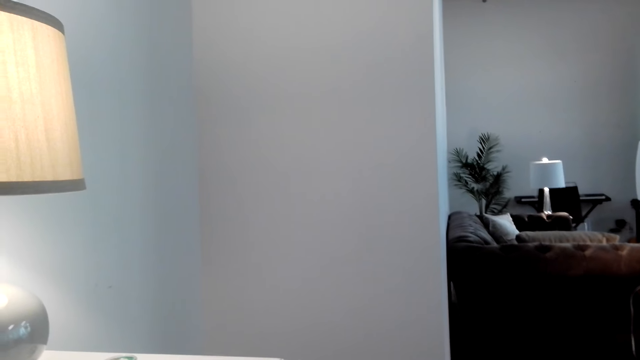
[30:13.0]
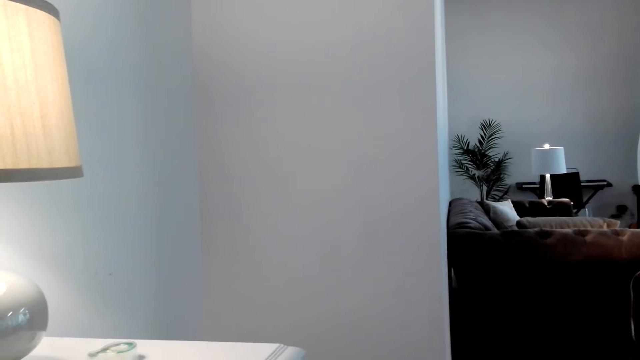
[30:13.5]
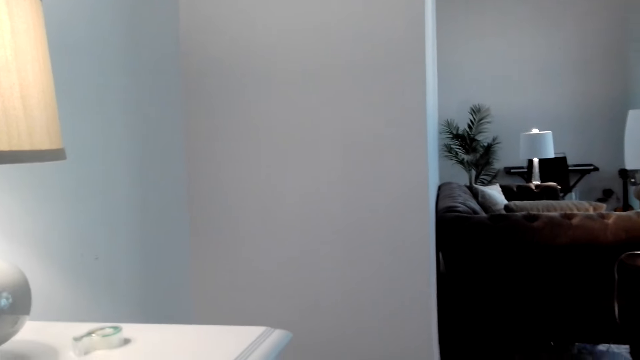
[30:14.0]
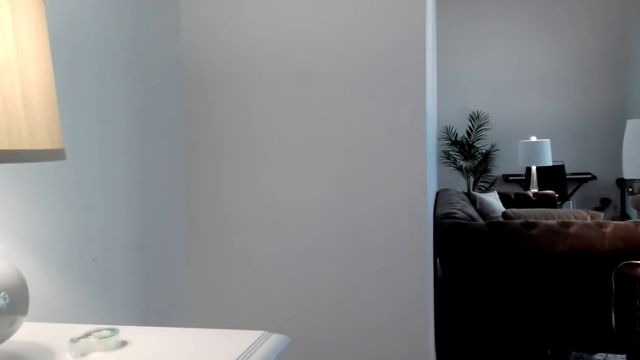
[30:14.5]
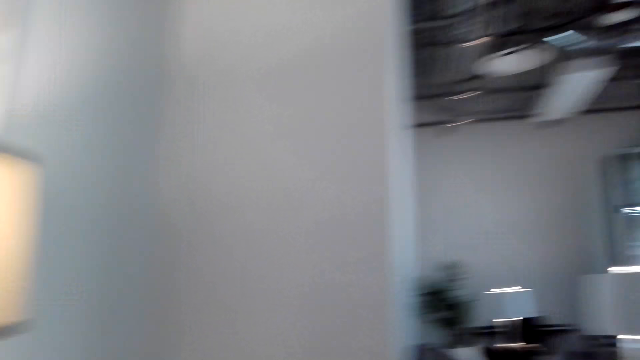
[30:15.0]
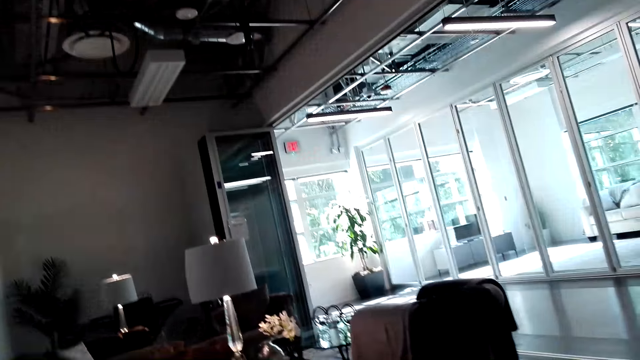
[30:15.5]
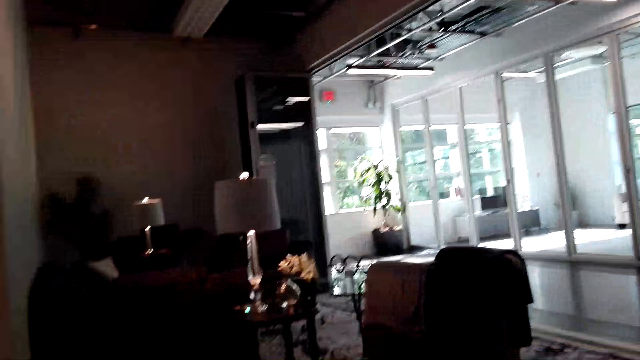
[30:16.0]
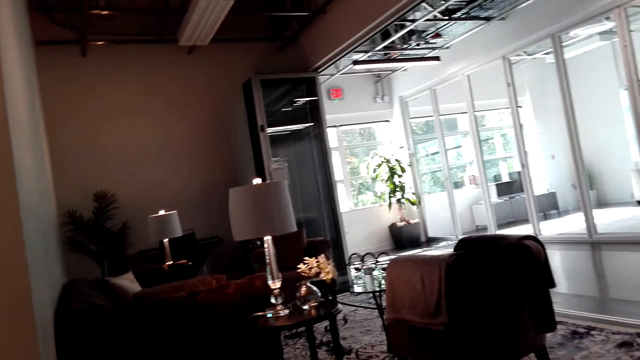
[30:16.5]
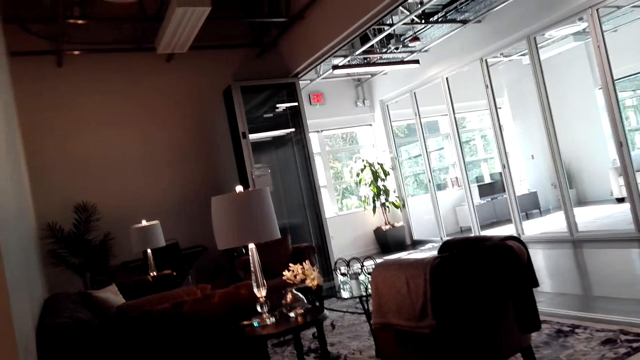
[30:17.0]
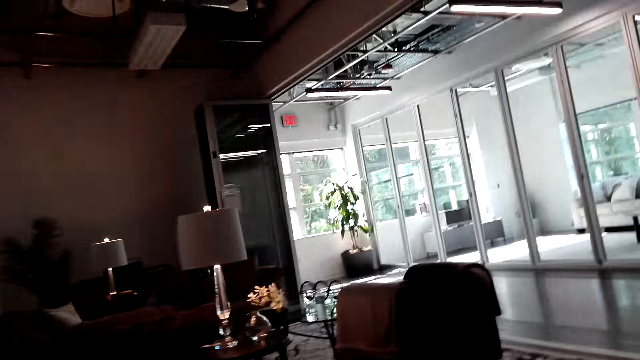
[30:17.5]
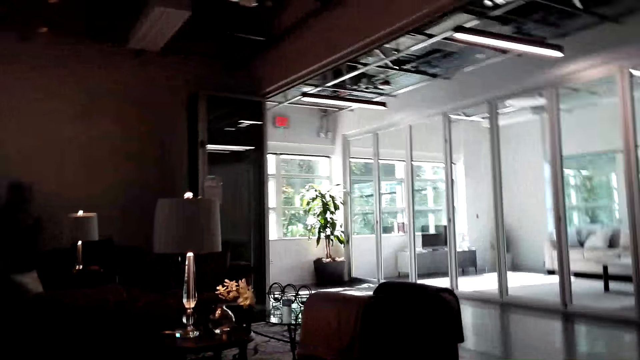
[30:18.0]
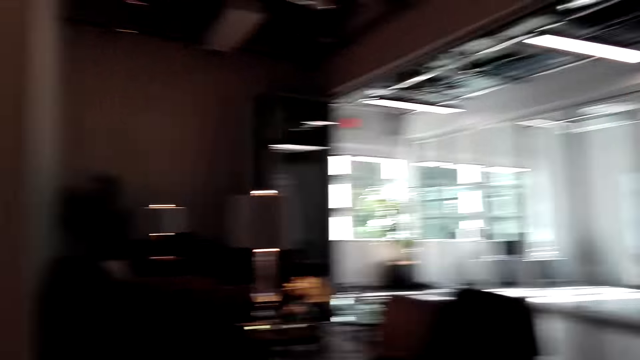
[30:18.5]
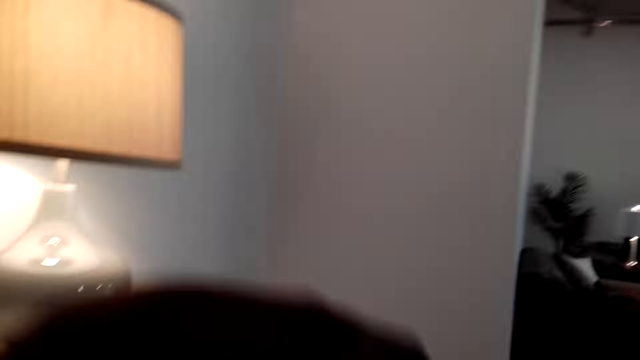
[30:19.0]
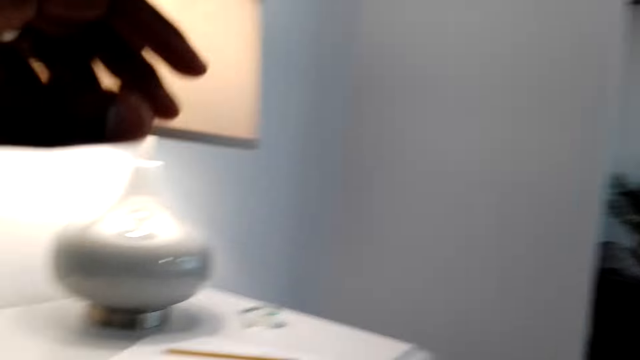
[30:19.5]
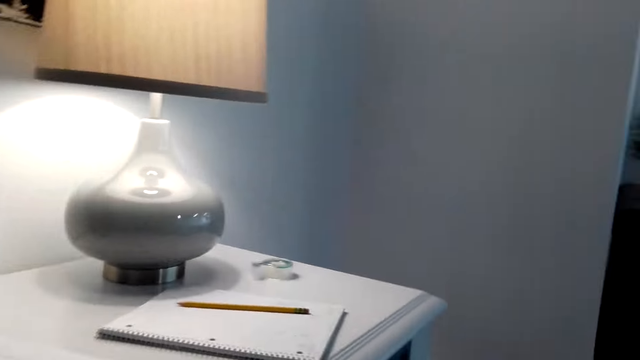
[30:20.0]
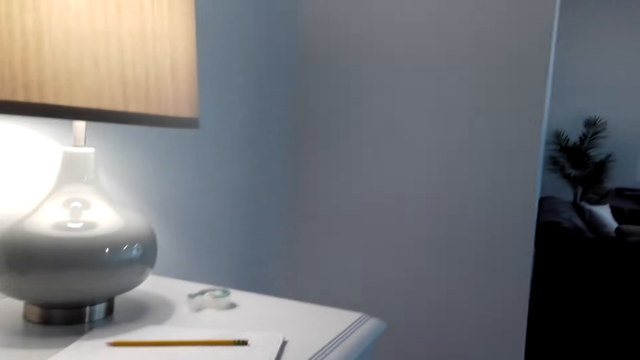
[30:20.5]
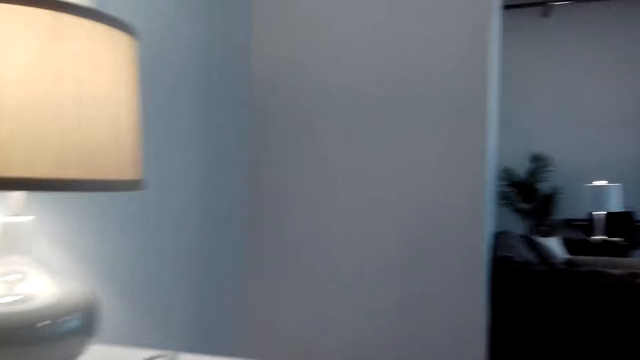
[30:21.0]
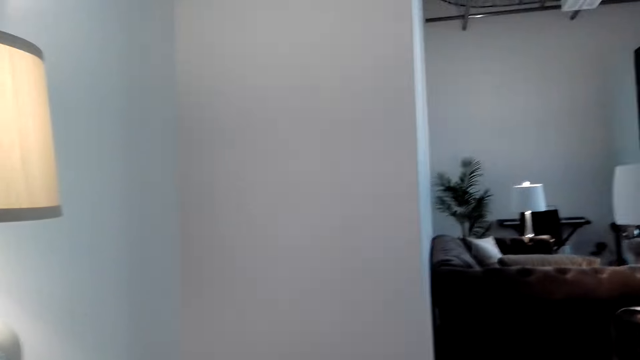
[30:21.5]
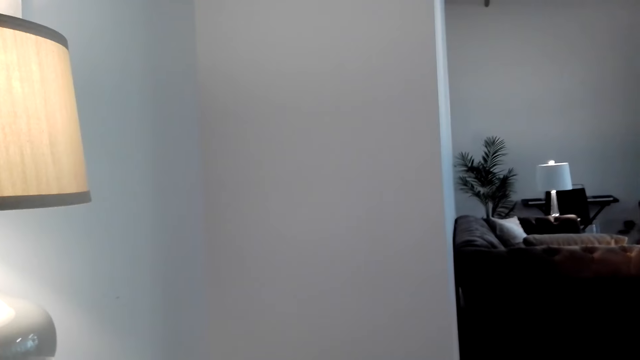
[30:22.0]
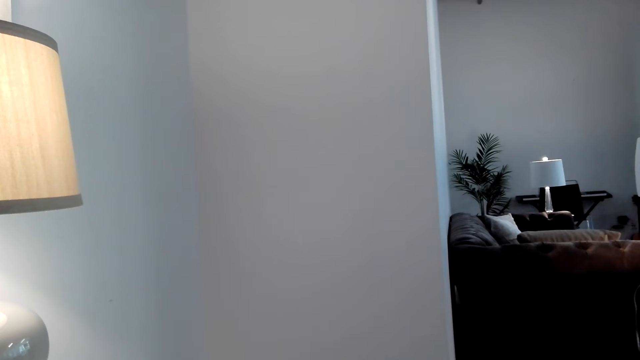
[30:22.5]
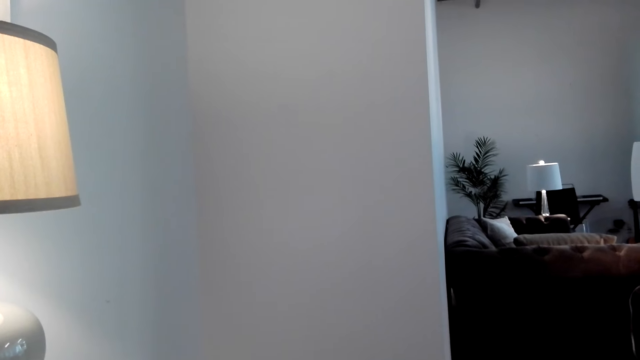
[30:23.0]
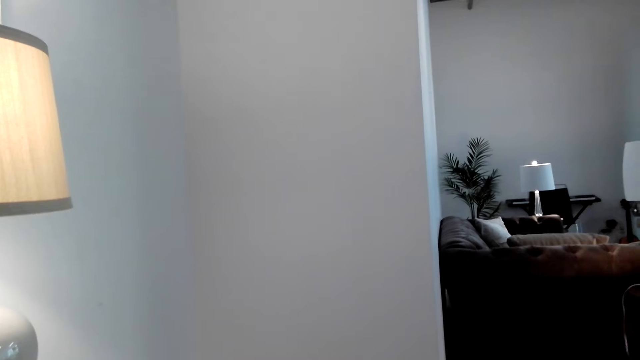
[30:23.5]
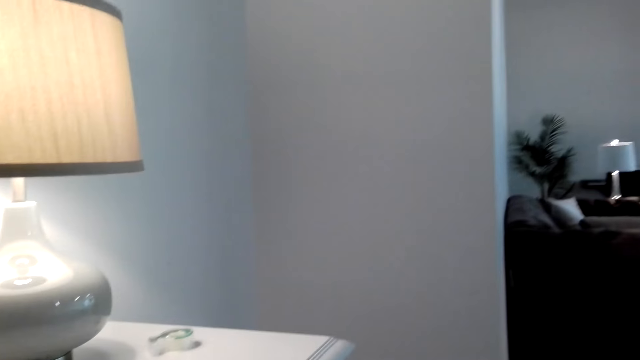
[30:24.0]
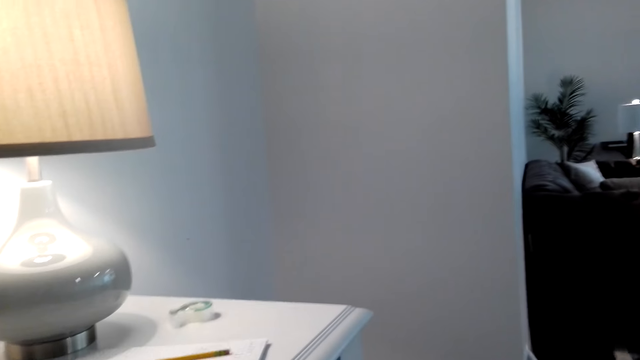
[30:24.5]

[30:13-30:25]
The camera wearer looks around. He raises his hand.

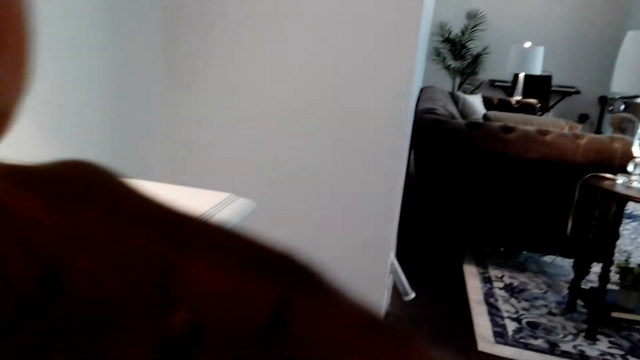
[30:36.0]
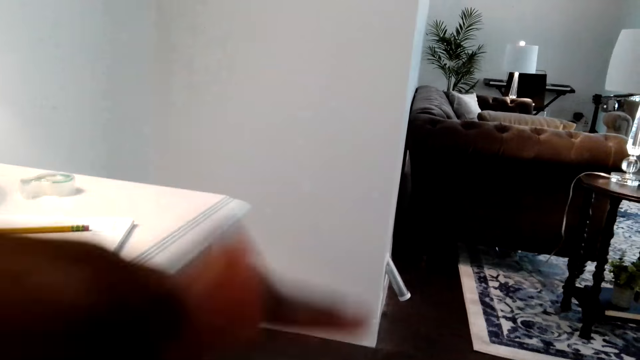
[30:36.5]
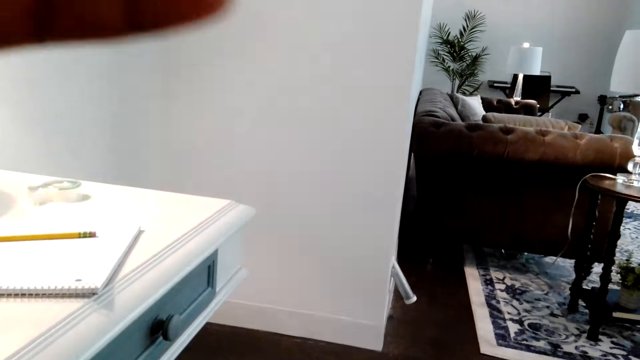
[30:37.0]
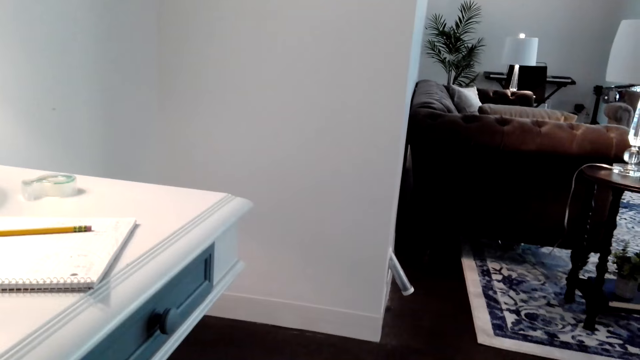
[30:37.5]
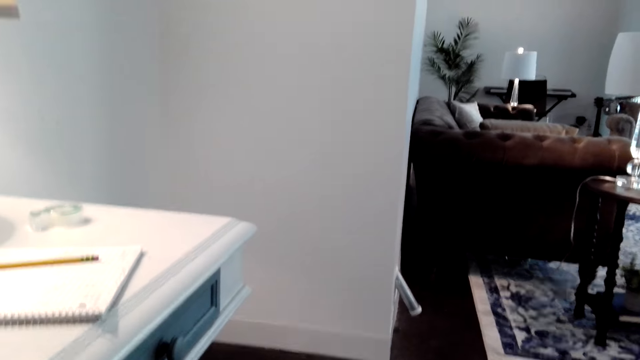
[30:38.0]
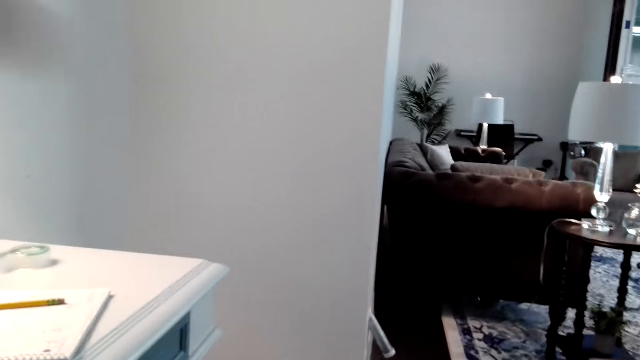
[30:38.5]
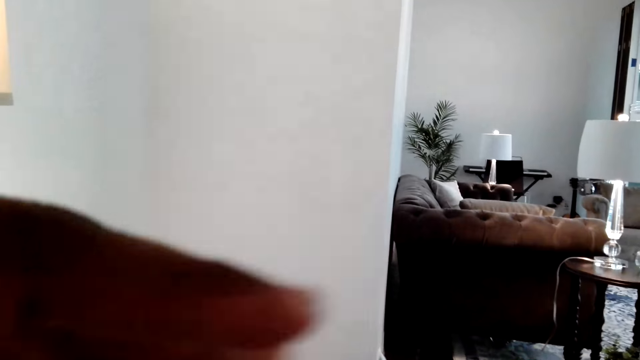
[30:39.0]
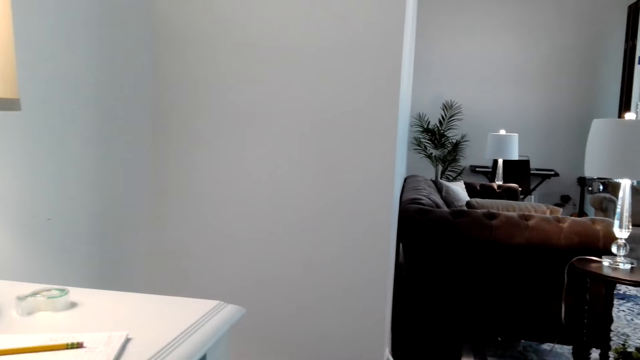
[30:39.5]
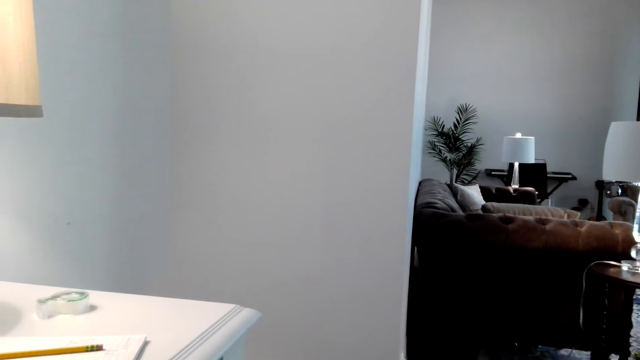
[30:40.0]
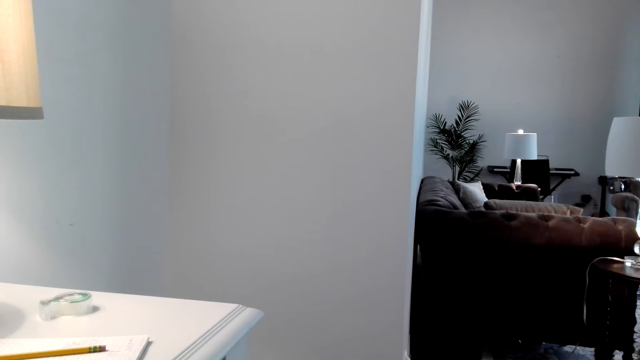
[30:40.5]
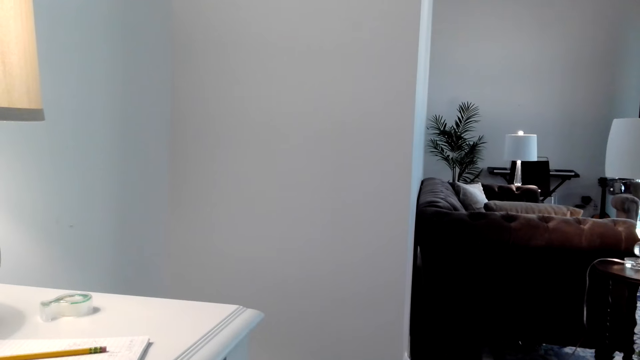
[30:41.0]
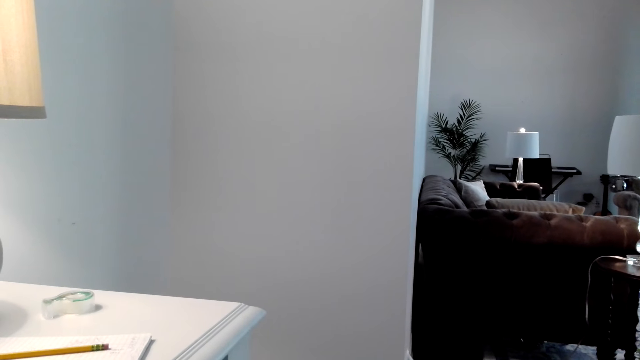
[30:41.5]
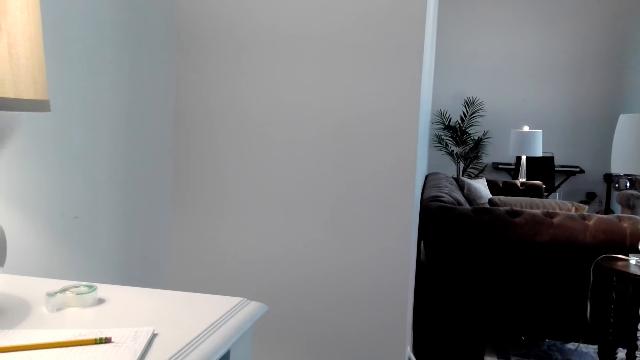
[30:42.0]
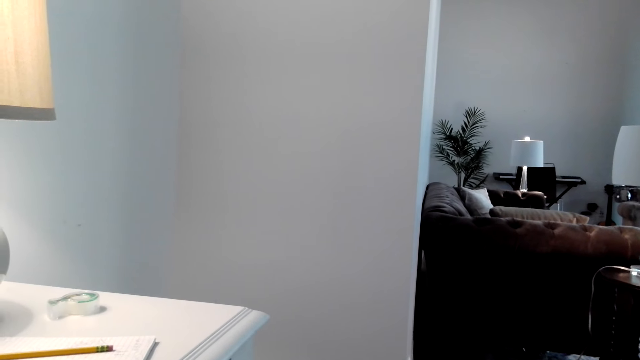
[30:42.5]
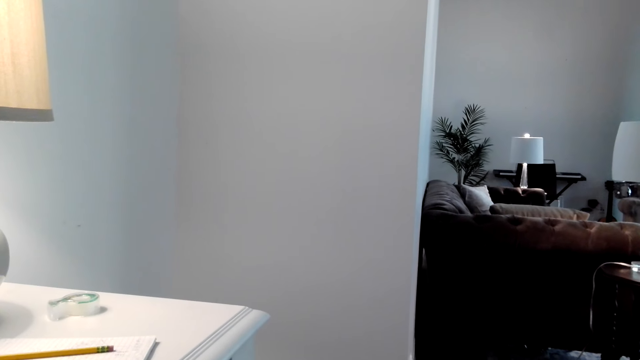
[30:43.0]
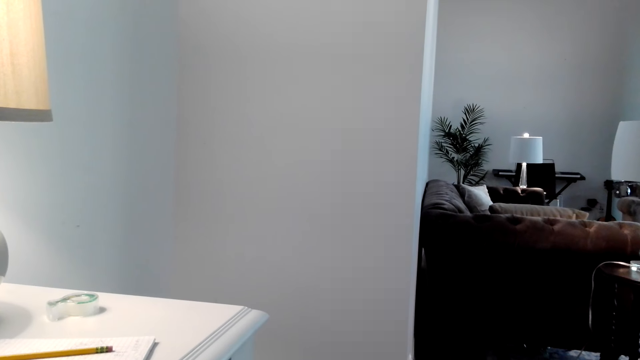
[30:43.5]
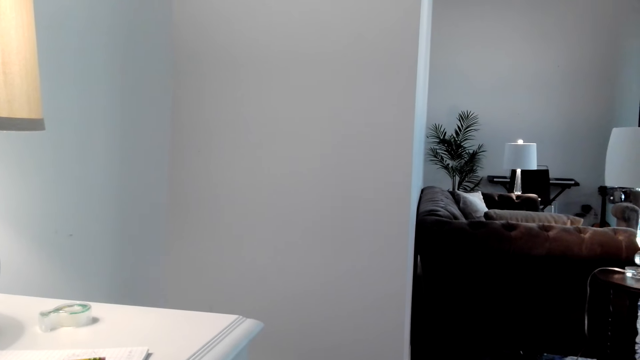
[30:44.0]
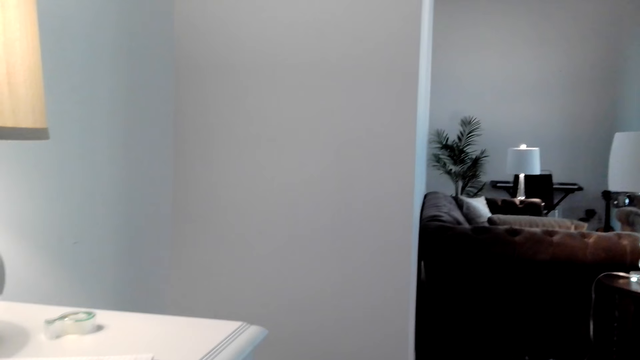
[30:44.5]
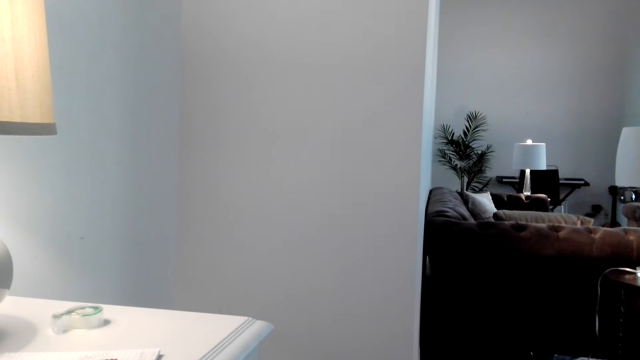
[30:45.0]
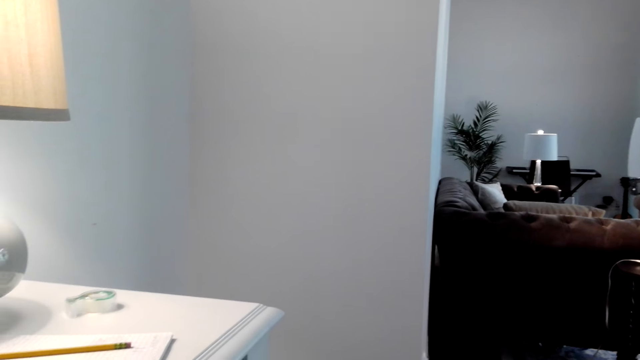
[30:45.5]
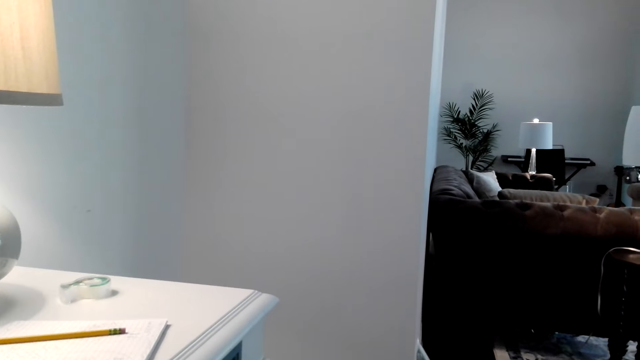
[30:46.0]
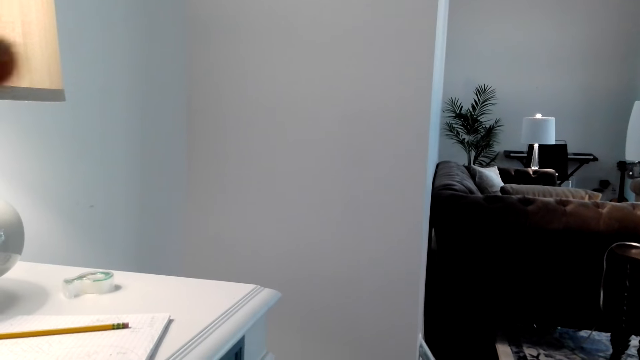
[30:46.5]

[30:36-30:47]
The camera wearer waves his hand.
